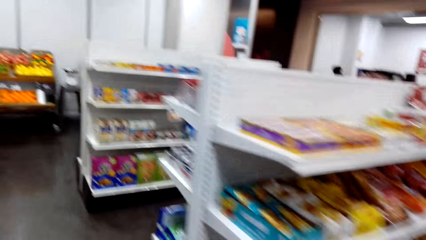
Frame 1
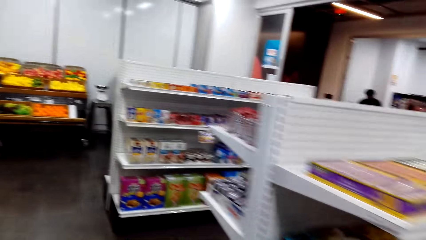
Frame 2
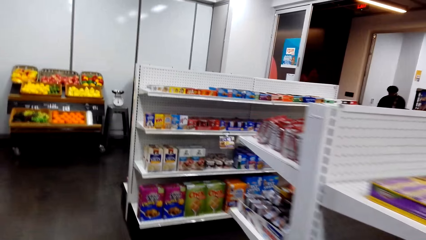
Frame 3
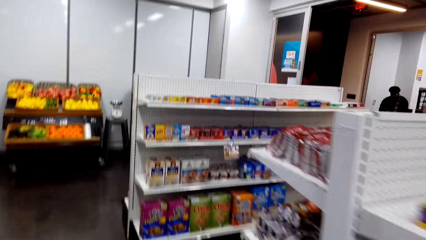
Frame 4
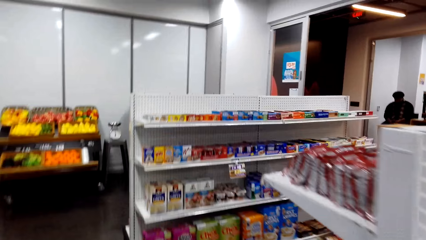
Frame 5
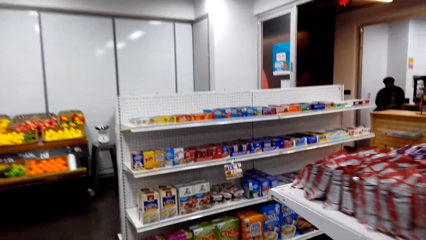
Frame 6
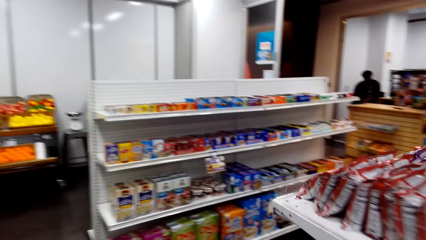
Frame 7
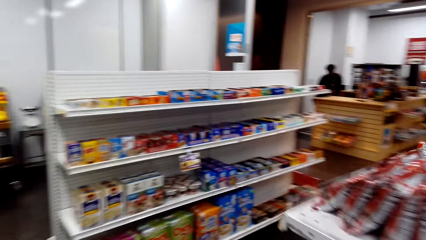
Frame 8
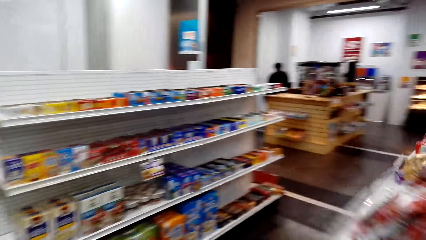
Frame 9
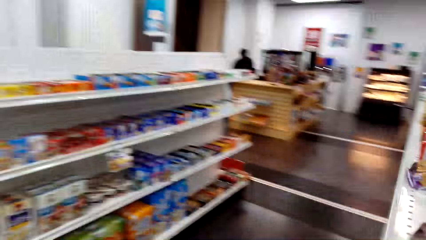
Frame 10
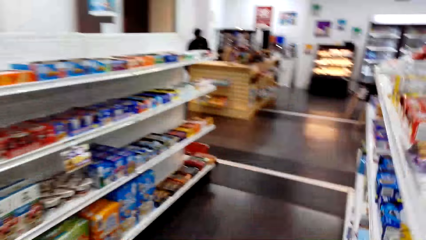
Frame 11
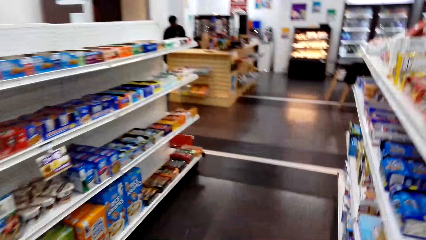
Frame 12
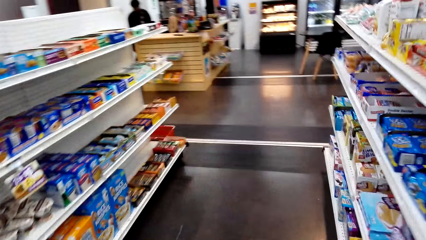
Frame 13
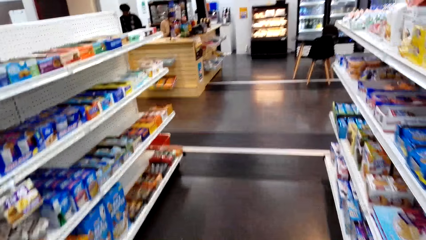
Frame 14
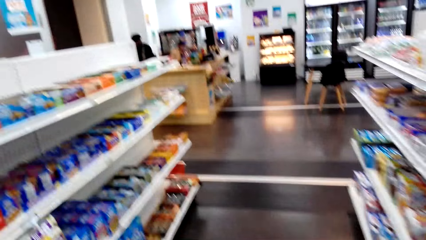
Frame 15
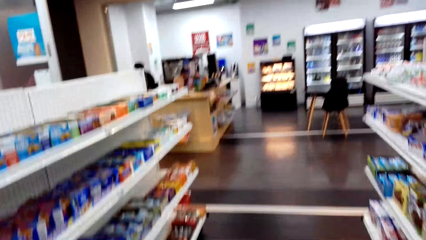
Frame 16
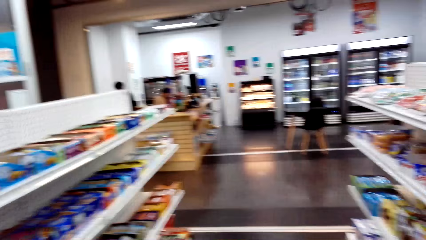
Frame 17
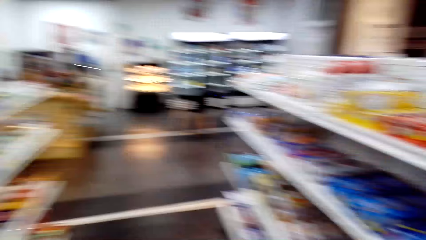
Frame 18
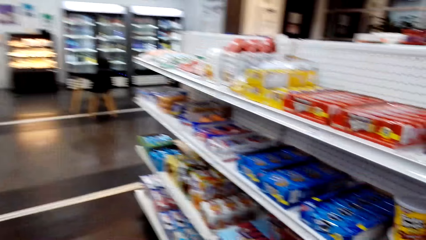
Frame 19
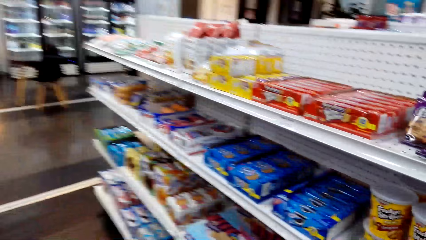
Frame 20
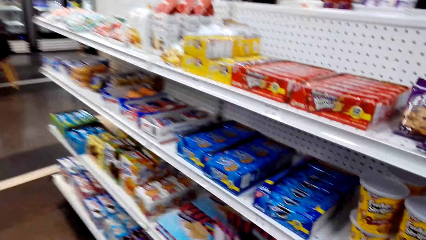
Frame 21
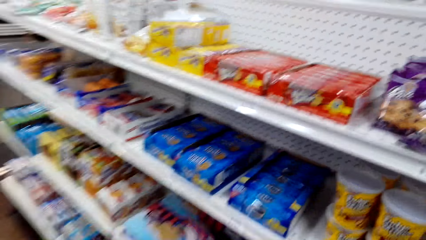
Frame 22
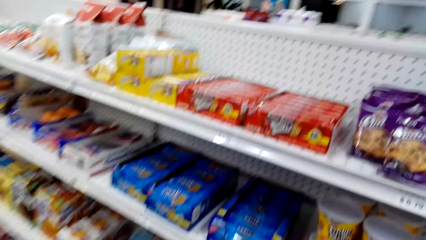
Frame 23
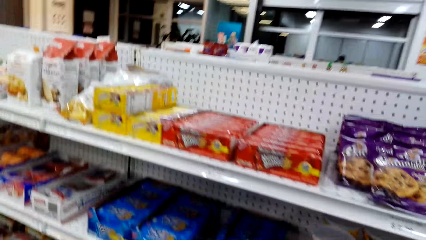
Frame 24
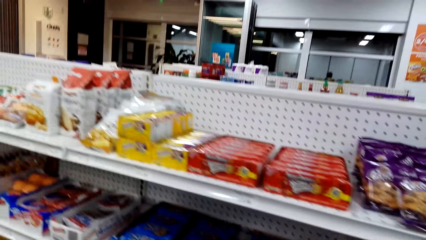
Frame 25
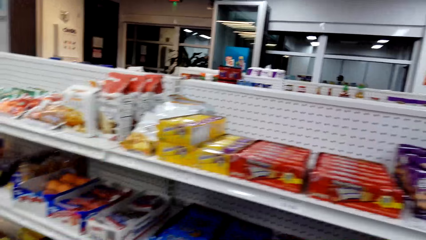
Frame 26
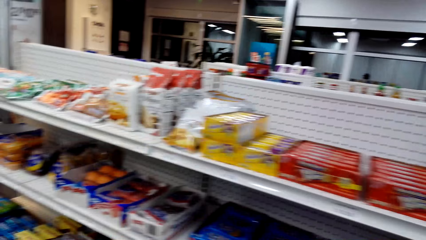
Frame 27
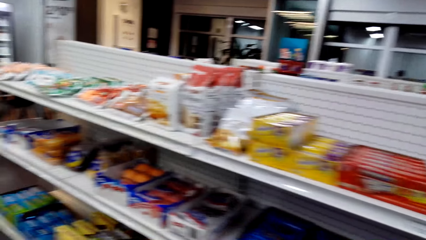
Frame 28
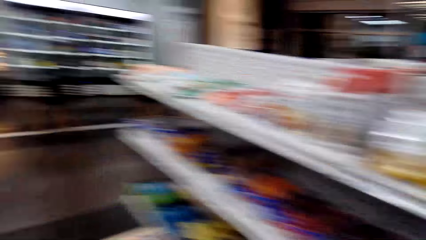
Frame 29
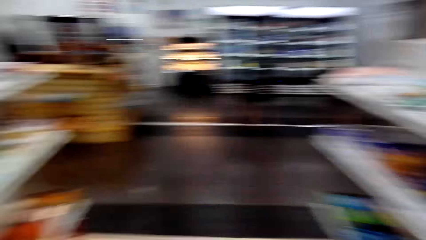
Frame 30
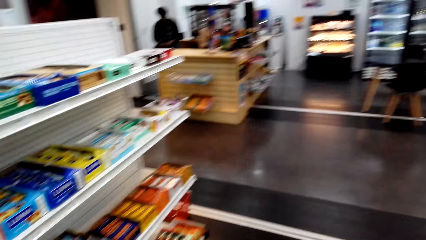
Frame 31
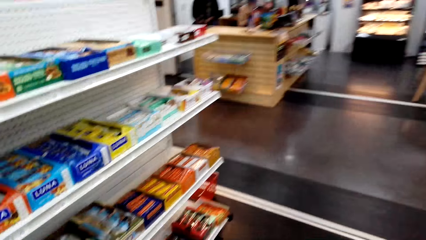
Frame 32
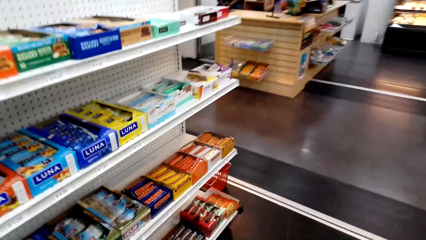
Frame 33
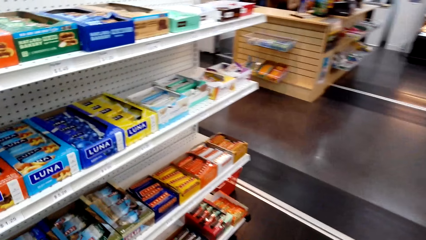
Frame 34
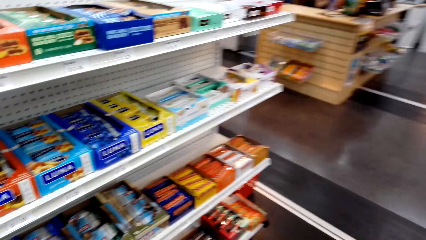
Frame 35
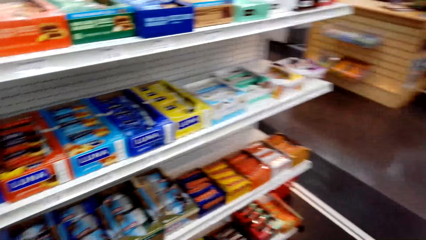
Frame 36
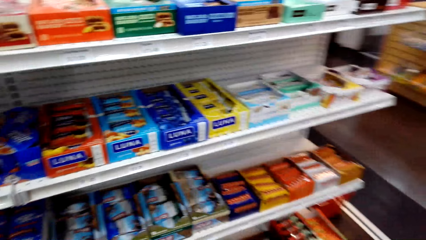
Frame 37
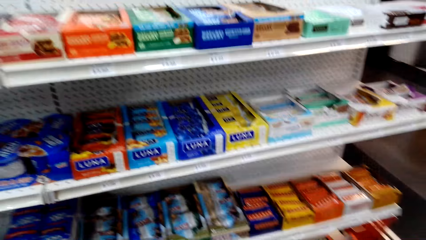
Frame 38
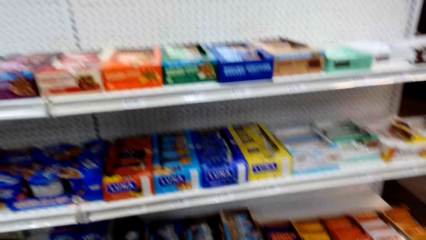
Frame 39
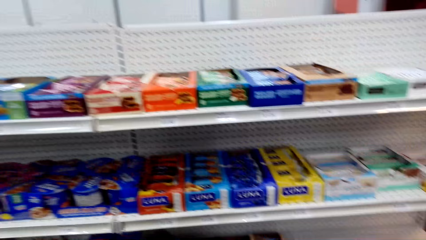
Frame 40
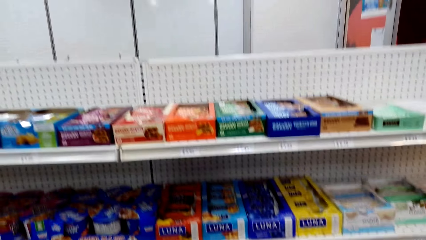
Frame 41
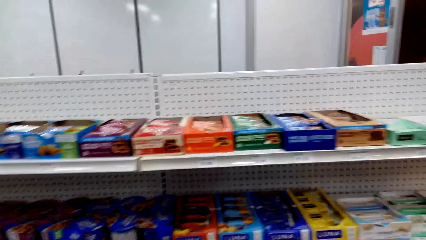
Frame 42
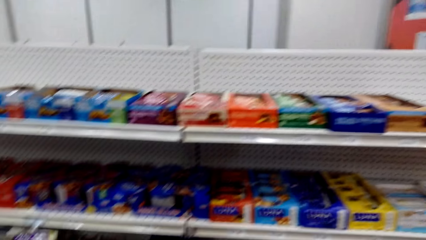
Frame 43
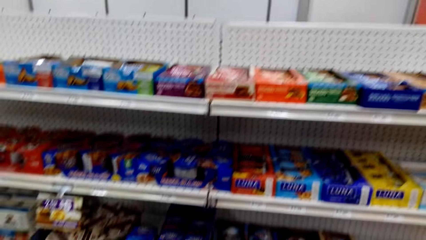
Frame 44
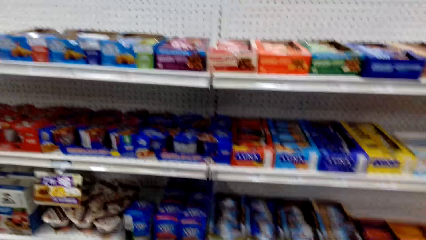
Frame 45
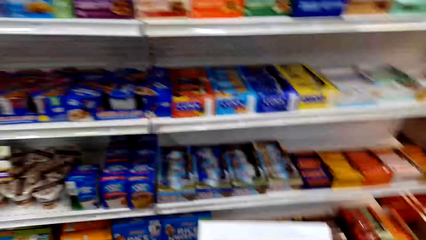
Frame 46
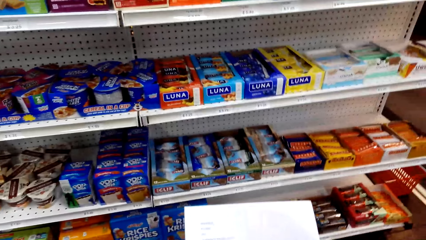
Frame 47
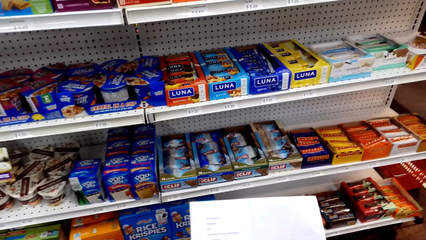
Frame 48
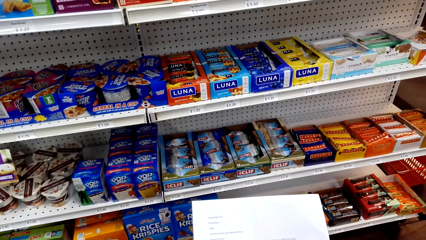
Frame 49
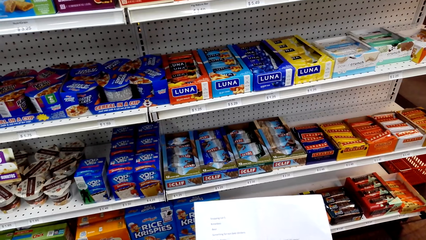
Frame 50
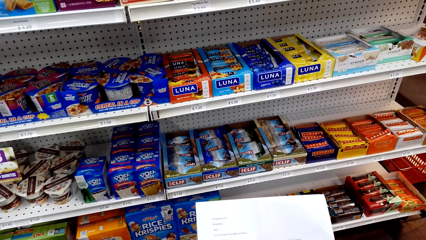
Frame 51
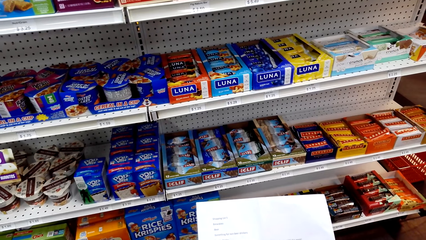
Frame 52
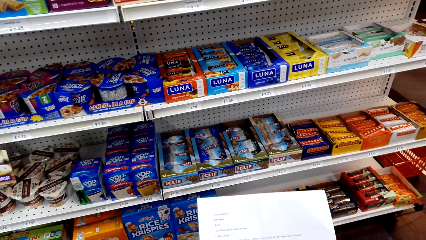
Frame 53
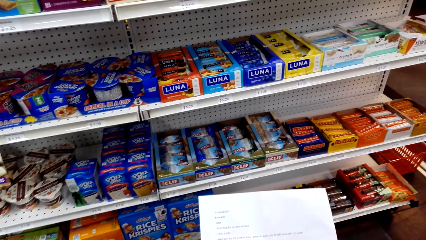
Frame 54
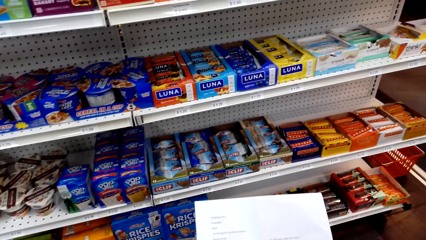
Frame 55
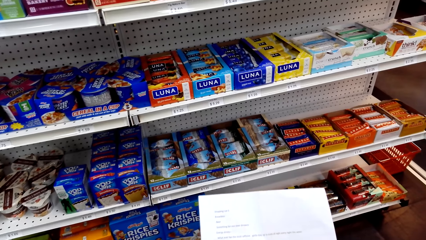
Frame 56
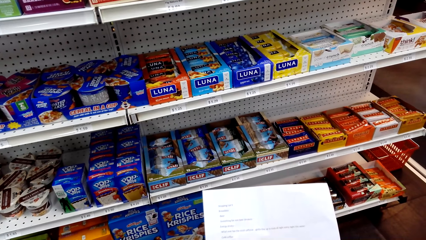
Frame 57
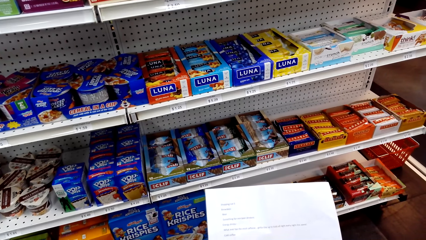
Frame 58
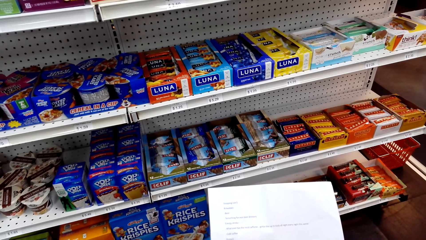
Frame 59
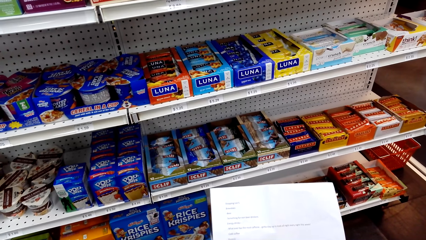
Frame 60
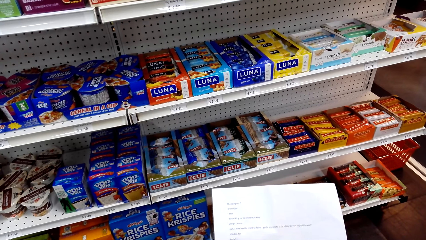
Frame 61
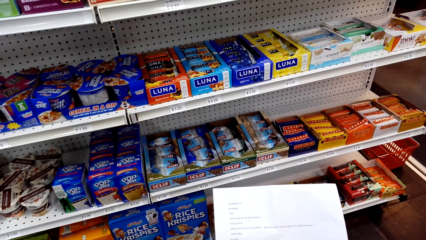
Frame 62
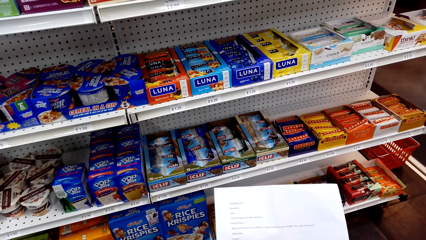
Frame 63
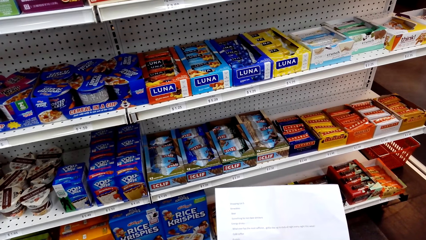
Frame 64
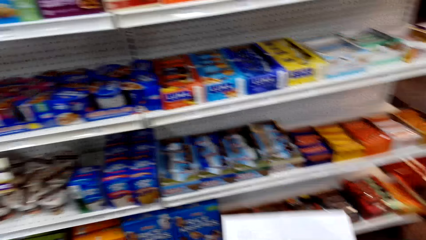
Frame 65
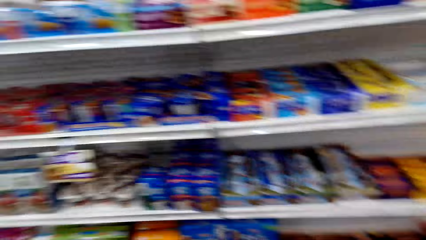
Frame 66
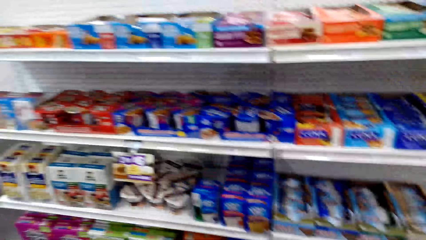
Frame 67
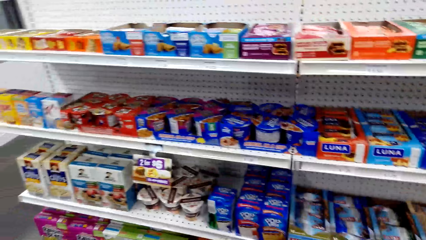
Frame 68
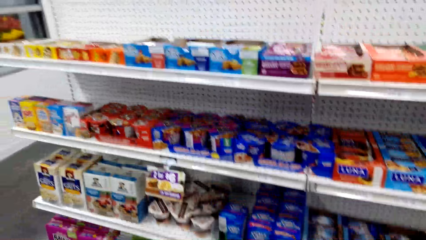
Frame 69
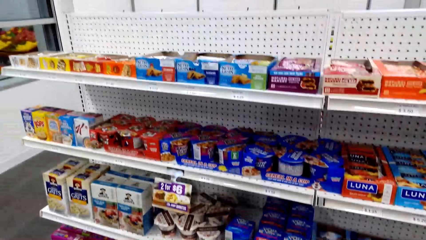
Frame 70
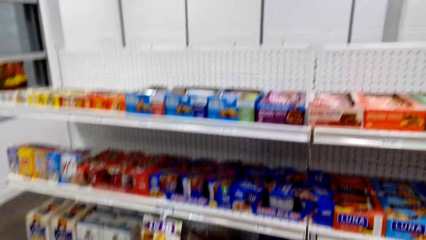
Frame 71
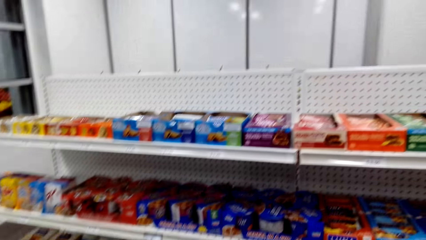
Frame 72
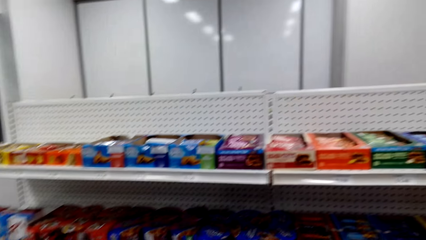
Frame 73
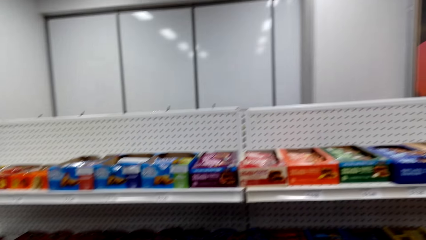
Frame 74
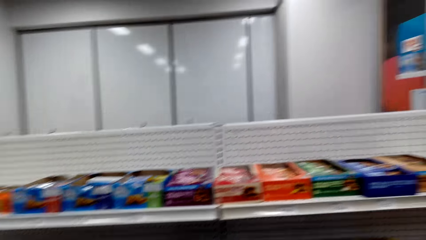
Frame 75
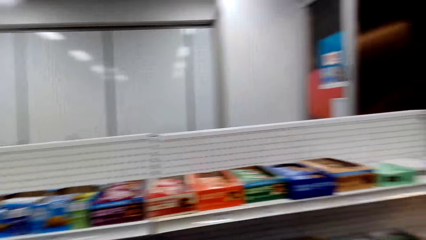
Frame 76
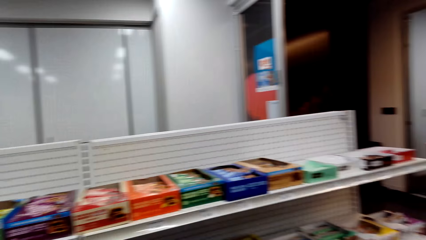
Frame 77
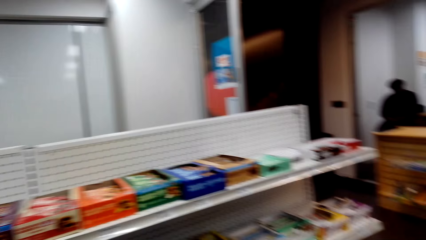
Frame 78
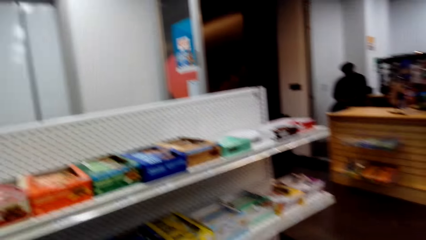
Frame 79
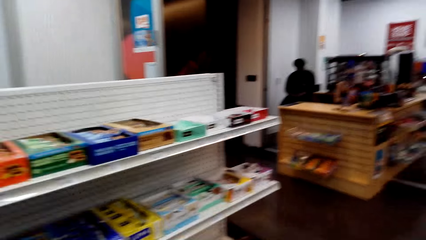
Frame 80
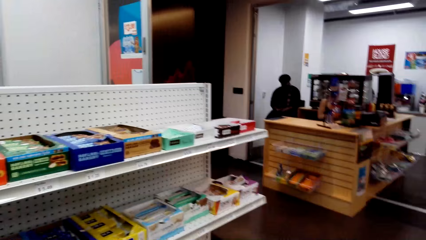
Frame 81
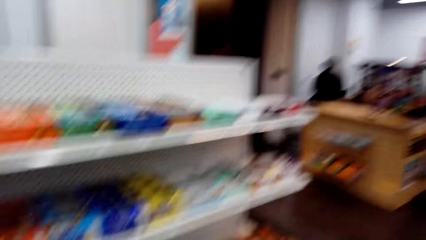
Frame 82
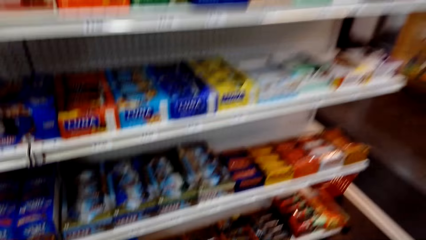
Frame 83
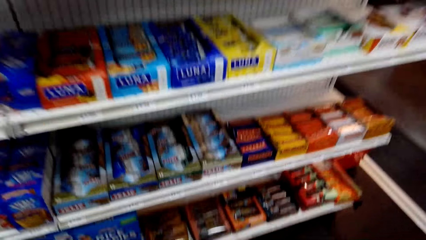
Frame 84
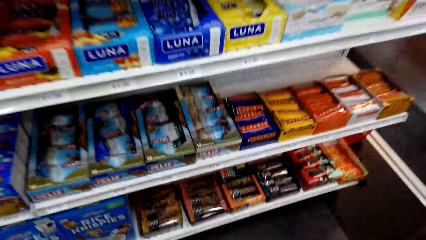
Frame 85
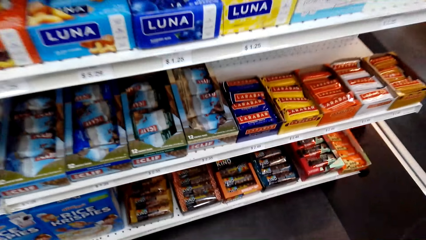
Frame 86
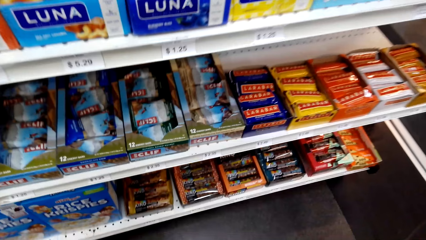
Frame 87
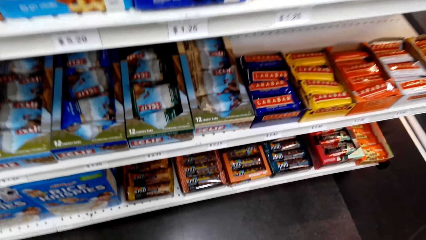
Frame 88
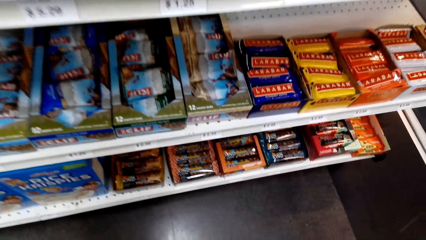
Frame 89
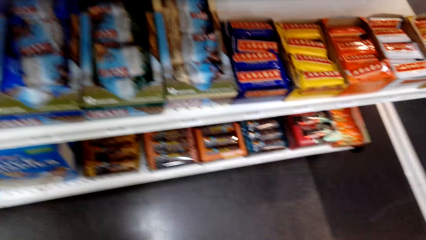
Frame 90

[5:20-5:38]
The camera wearer reads the shopping list. A person sits at the counter.
